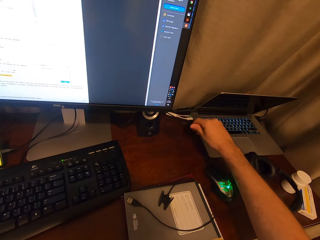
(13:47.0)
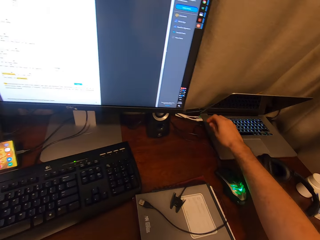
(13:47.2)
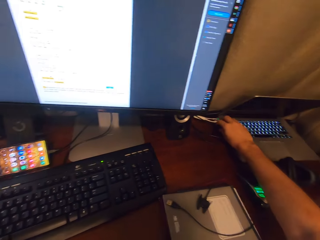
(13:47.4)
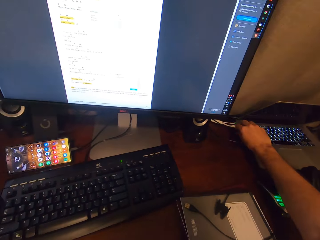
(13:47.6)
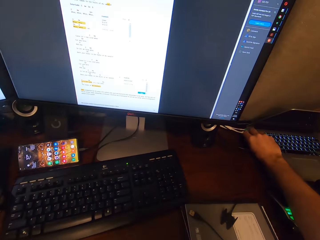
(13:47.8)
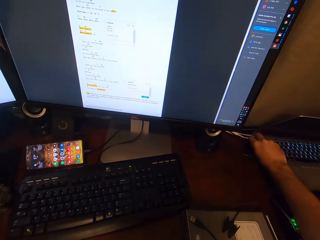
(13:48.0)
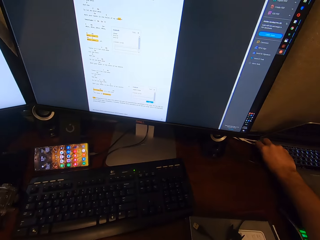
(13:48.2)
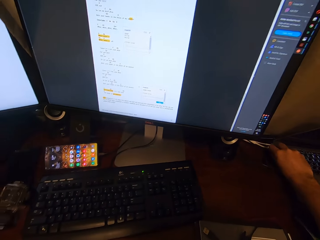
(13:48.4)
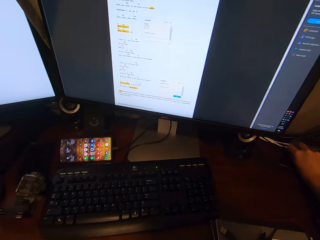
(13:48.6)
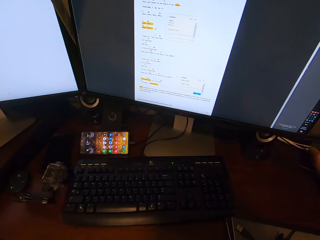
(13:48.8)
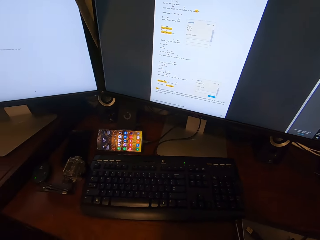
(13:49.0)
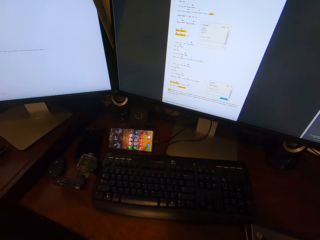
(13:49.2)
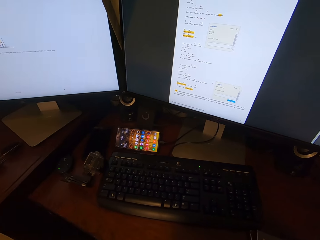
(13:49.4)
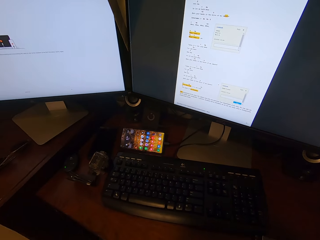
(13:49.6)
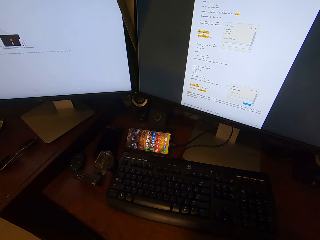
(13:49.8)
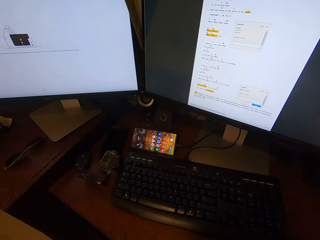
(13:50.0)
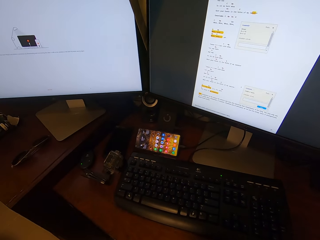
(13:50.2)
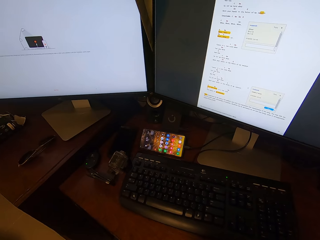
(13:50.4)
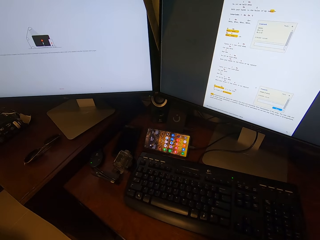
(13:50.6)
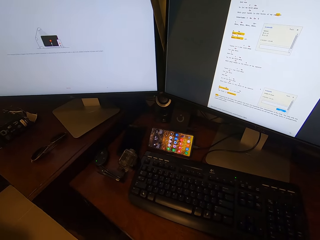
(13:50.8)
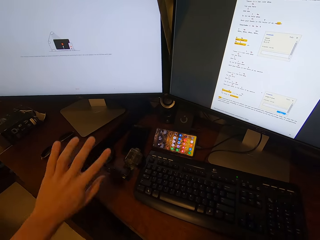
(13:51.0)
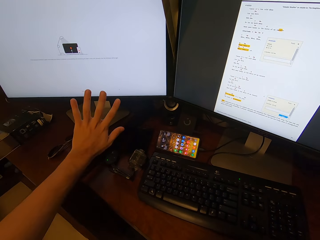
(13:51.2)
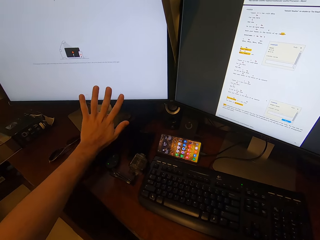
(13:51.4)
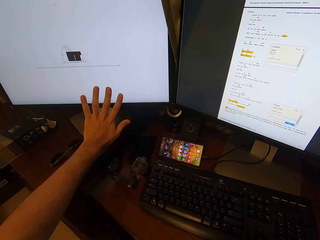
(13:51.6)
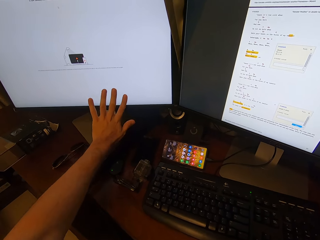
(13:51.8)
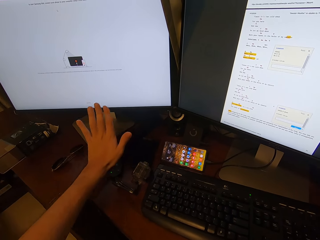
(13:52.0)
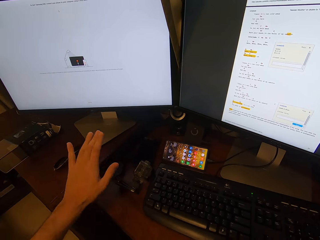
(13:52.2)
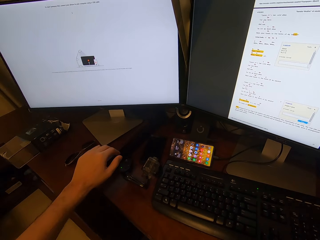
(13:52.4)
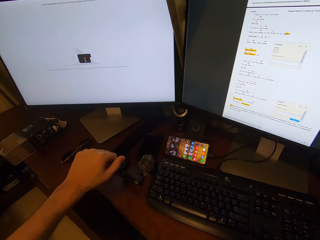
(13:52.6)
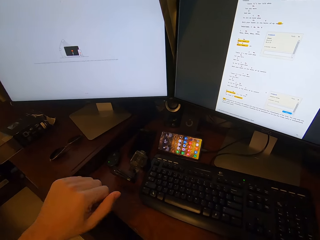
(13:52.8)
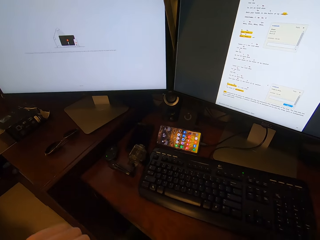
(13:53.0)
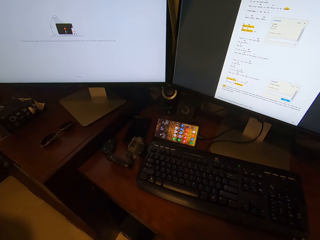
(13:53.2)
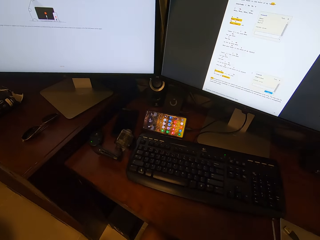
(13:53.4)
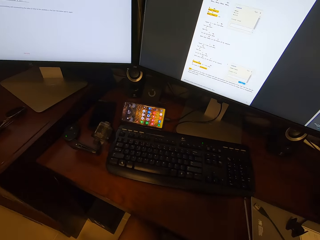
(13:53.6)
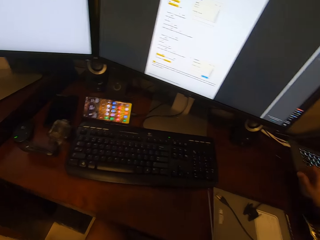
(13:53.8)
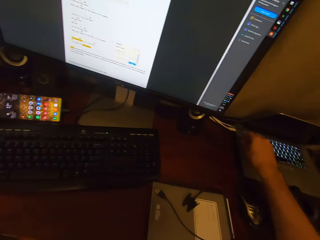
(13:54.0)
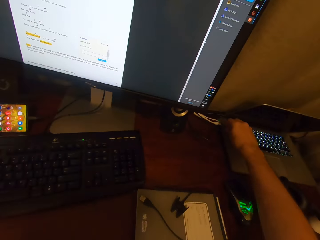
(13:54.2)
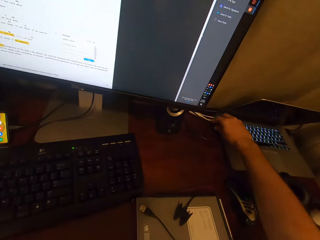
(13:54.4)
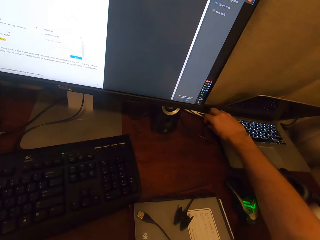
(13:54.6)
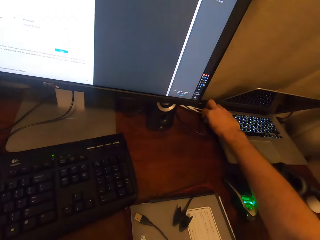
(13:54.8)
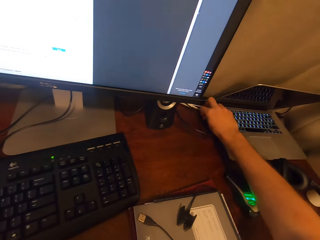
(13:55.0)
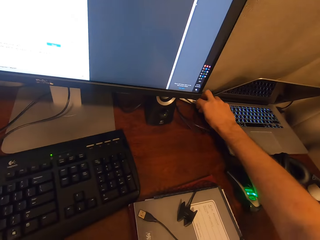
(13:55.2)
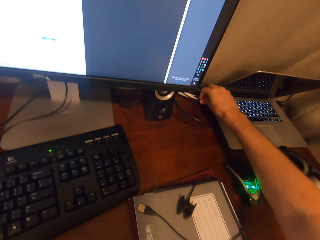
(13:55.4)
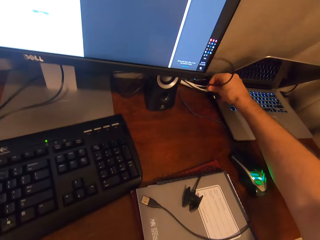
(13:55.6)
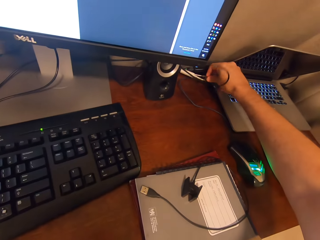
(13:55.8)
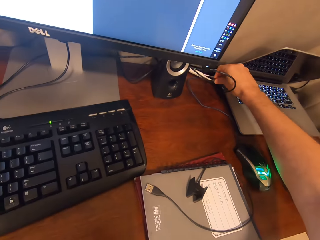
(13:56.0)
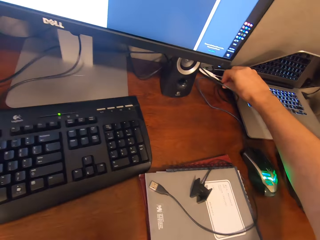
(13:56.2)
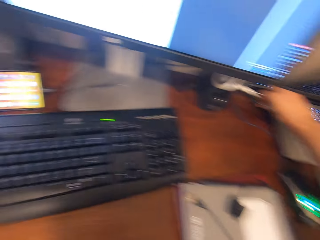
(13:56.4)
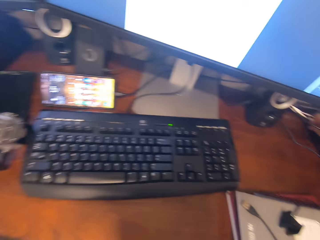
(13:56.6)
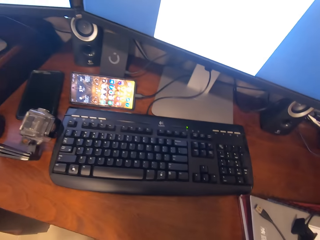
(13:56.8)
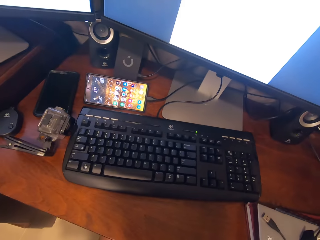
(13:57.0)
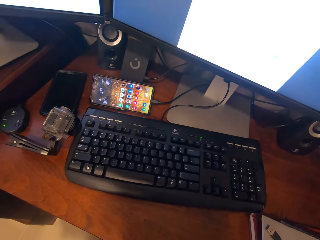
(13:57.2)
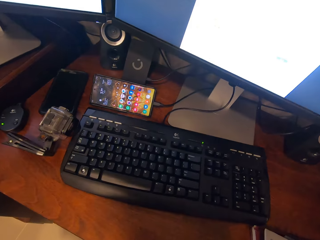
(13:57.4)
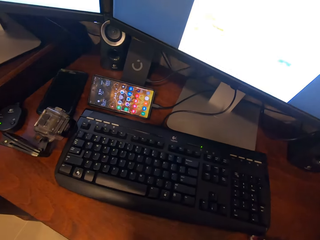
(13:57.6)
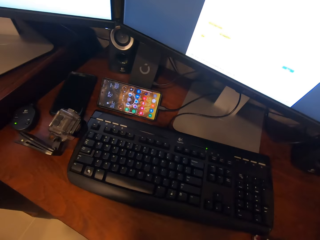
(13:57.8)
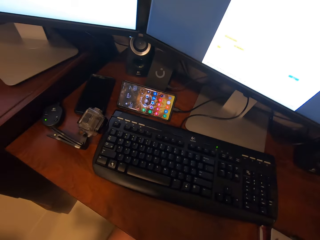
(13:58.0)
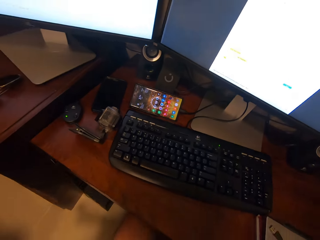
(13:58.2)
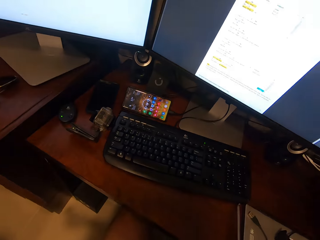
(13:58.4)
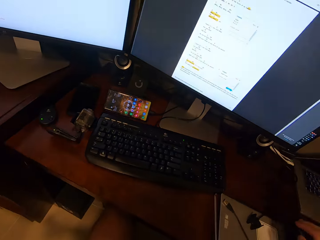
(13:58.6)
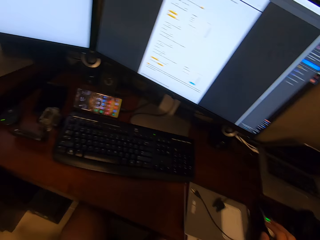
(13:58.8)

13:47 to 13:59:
The camera wearer touches a wire on the table. They touch a monitor screen. They unplug a cable from the laptop.

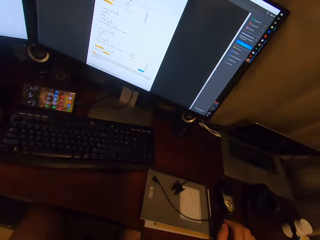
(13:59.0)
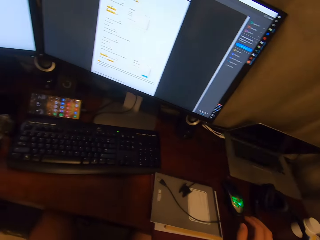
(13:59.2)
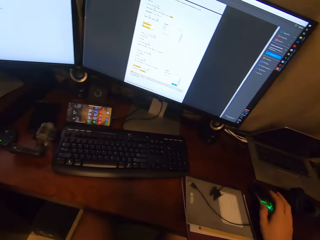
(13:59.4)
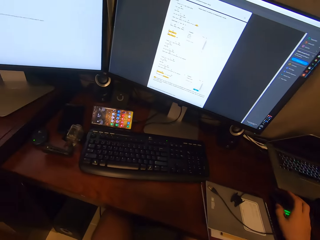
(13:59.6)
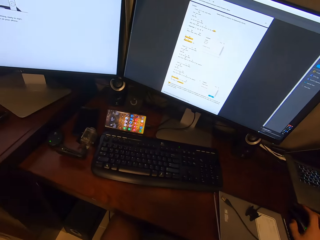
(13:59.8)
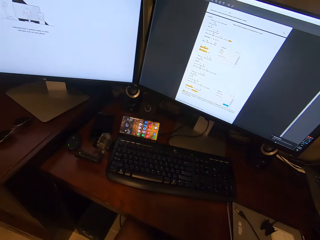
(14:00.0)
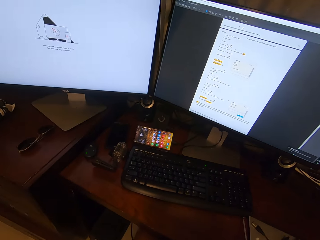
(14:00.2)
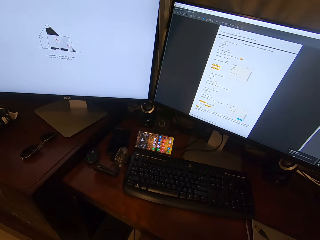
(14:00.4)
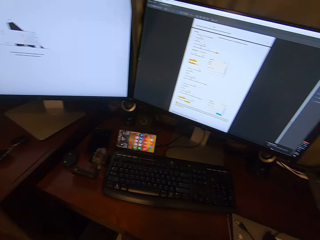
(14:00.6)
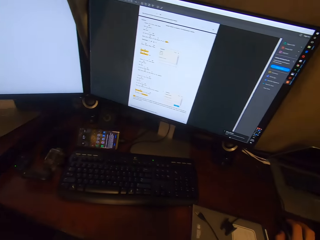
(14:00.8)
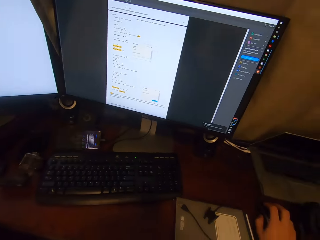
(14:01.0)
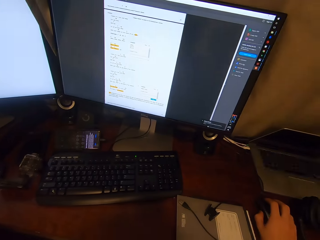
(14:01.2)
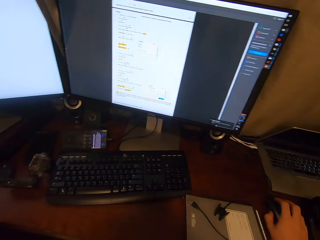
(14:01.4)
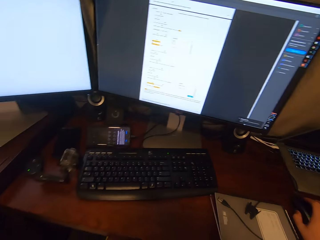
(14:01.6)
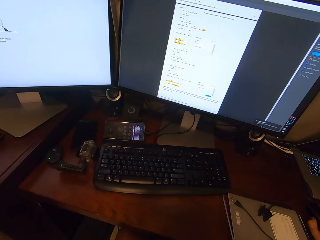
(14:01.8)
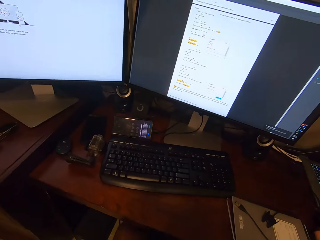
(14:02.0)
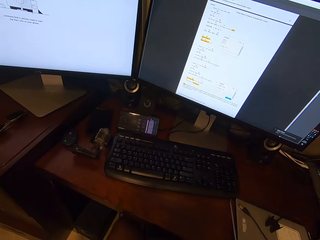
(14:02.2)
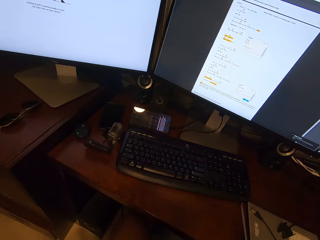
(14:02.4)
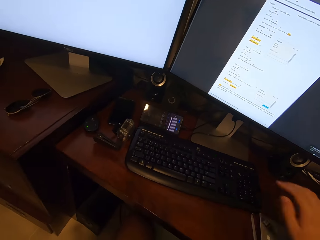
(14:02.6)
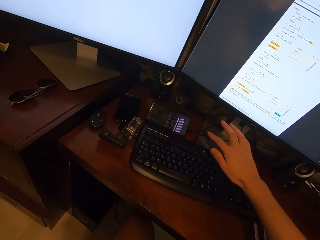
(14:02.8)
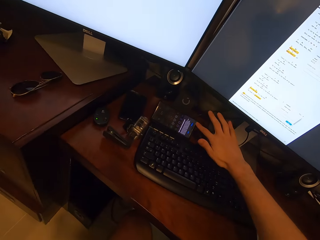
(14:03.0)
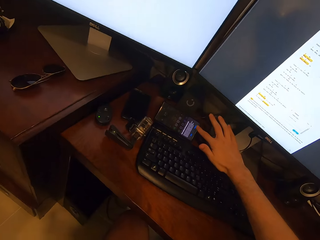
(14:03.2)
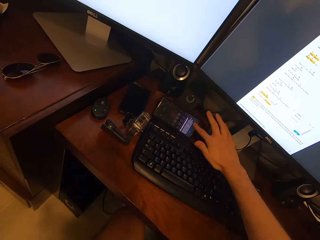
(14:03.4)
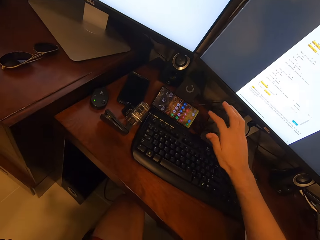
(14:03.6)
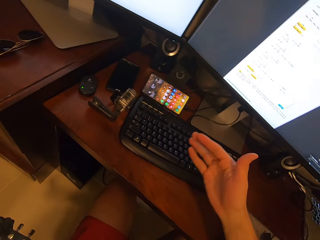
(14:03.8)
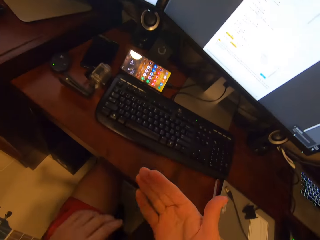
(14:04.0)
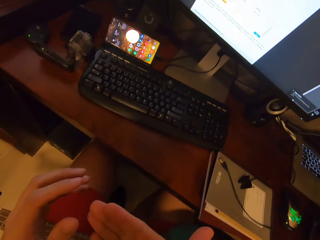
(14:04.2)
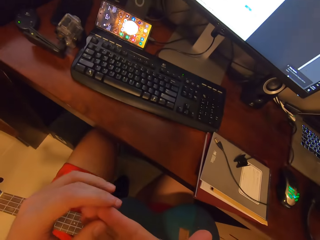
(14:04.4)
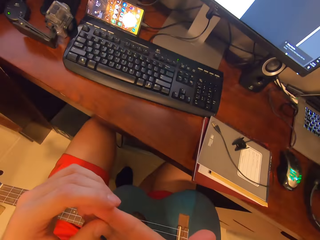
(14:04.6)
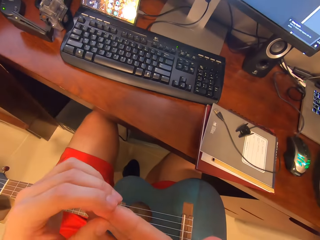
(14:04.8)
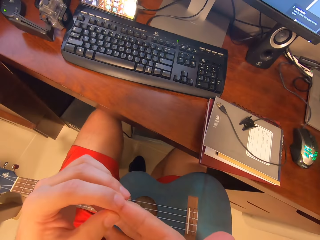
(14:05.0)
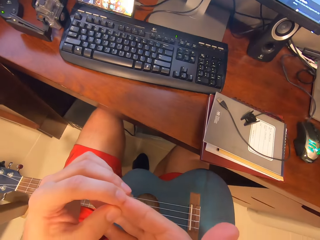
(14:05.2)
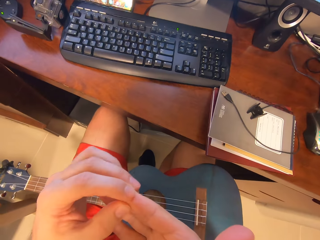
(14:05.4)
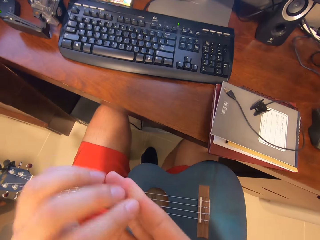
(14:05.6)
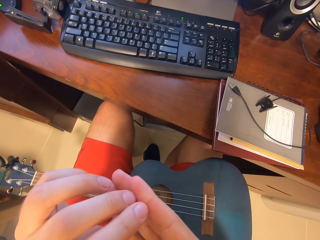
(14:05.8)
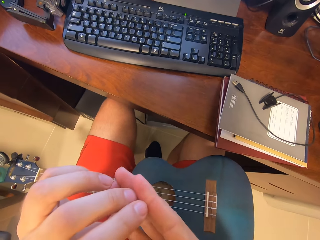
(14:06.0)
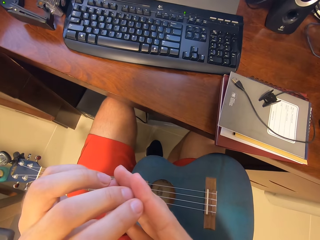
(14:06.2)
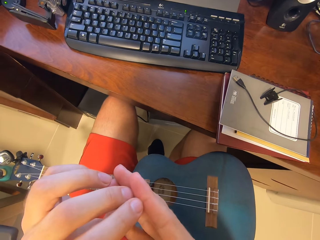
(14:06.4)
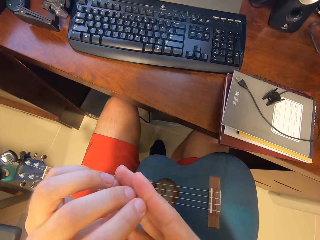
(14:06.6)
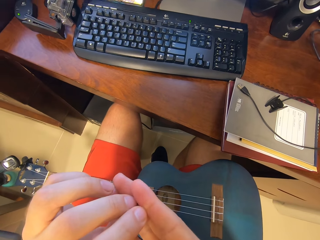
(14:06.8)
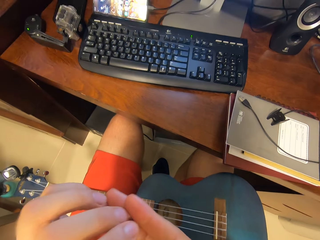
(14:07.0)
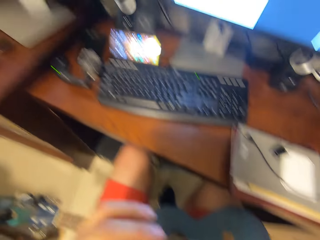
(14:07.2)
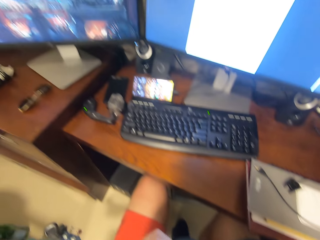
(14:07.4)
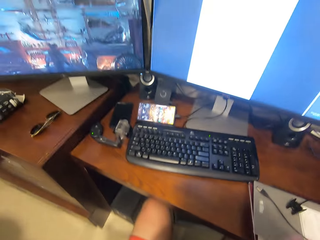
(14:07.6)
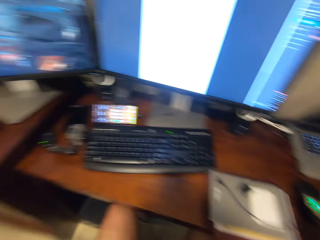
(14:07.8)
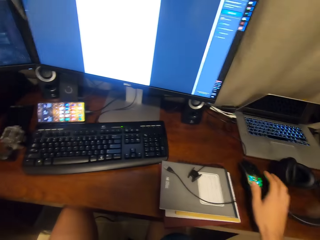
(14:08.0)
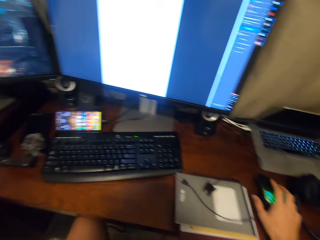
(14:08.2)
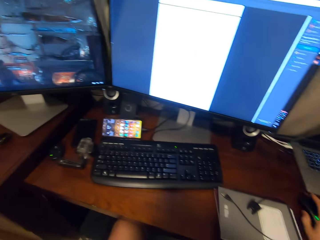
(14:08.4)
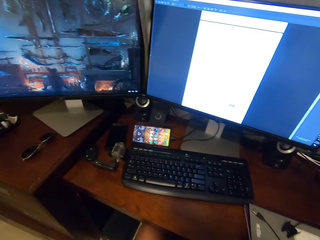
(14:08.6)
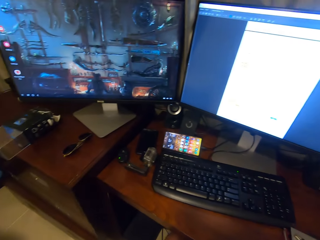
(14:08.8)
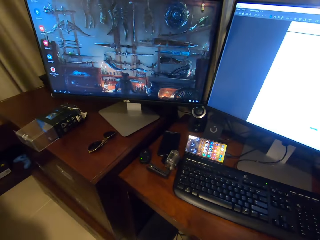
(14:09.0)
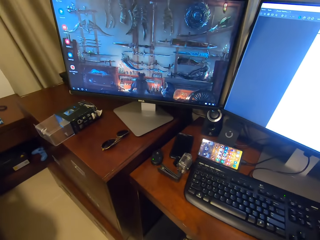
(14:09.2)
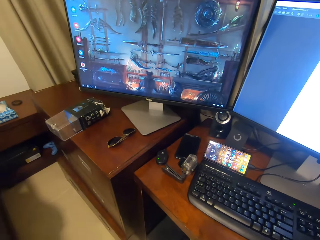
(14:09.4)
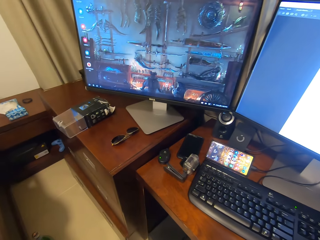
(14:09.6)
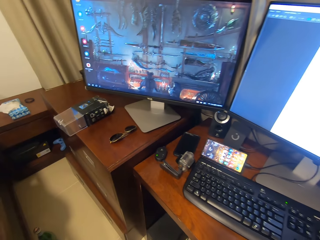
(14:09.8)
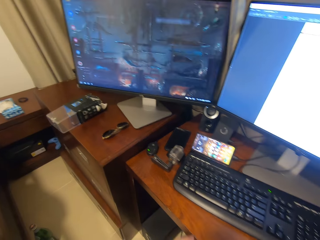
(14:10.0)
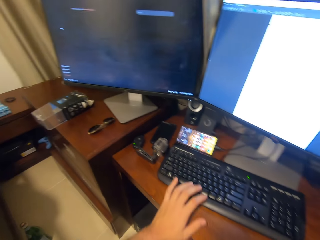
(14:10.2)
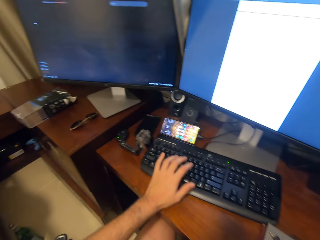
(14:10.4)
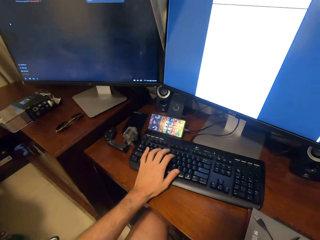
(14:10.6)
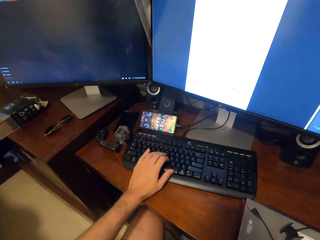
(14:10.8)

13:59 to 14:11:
The camera wearer clicks a mouse on the table. They dial a phone on the table. They touch a finger. They hold the mouse. They click the mouse on the table.
